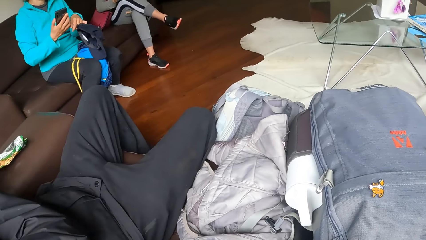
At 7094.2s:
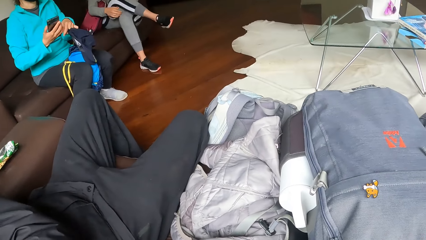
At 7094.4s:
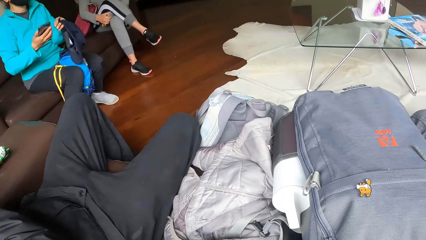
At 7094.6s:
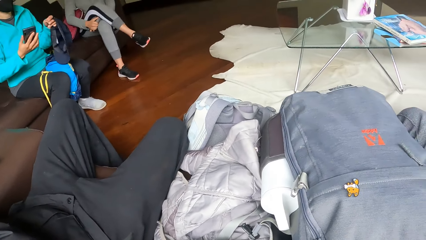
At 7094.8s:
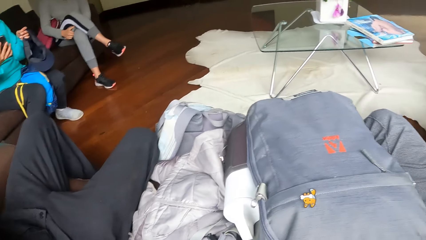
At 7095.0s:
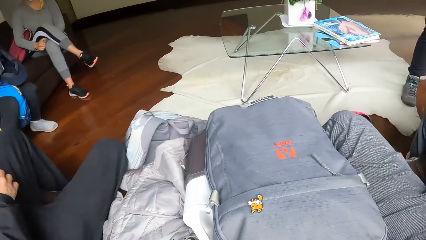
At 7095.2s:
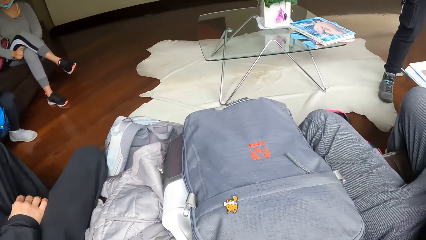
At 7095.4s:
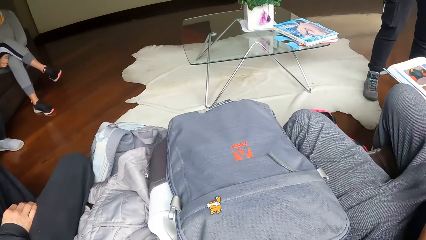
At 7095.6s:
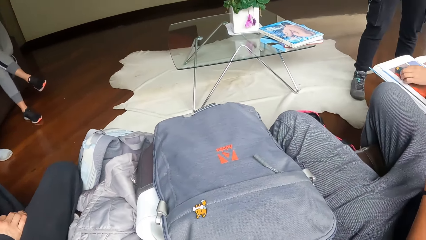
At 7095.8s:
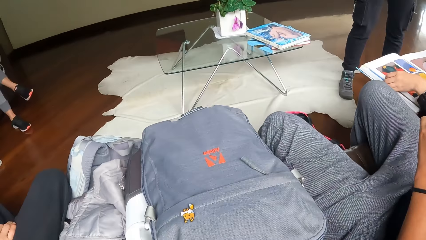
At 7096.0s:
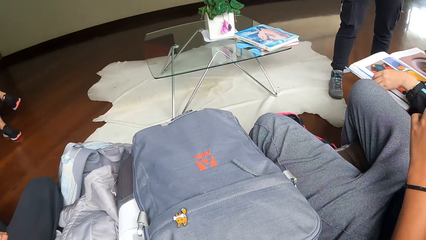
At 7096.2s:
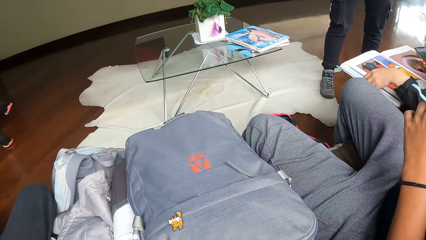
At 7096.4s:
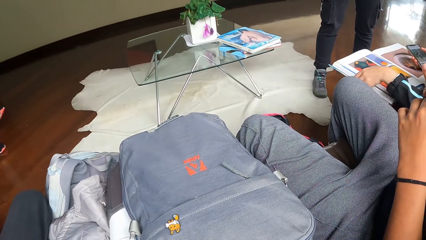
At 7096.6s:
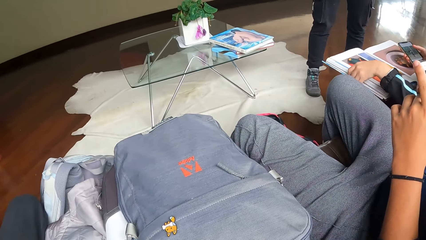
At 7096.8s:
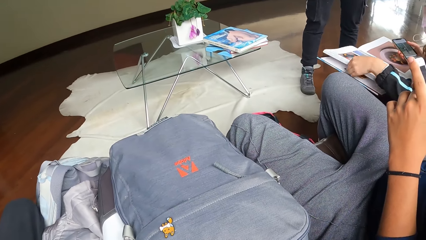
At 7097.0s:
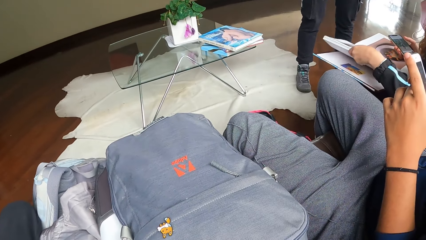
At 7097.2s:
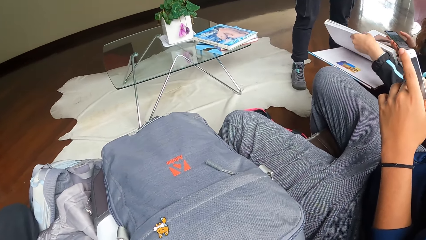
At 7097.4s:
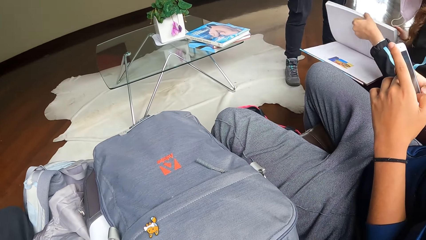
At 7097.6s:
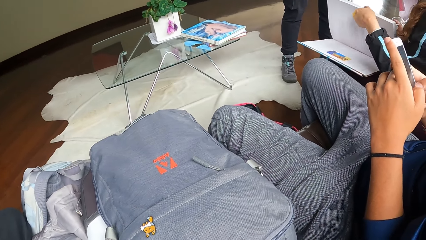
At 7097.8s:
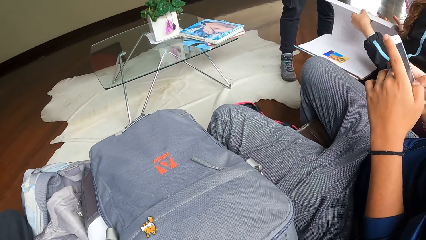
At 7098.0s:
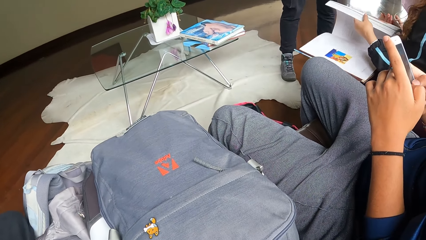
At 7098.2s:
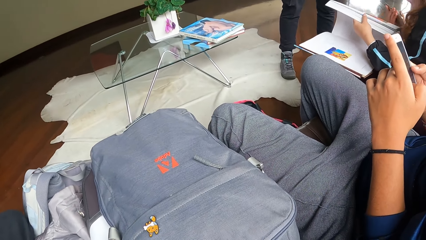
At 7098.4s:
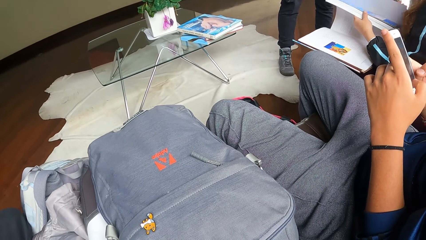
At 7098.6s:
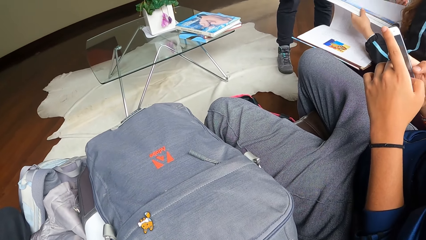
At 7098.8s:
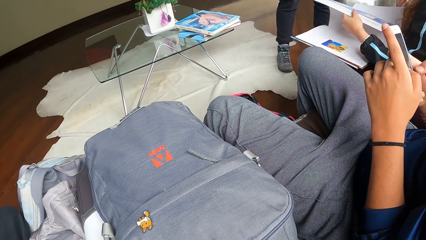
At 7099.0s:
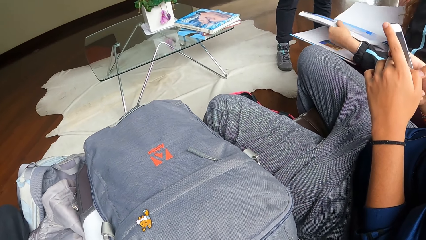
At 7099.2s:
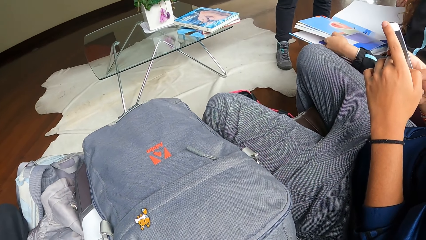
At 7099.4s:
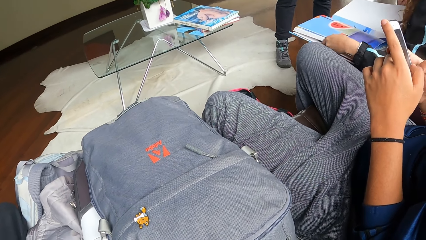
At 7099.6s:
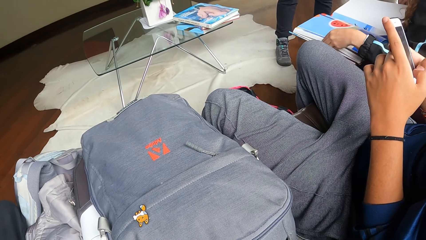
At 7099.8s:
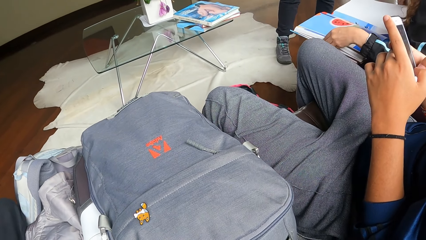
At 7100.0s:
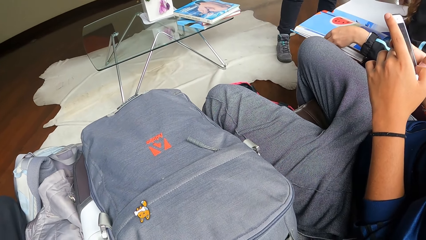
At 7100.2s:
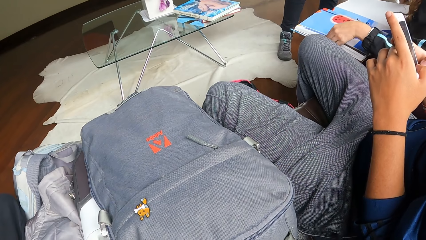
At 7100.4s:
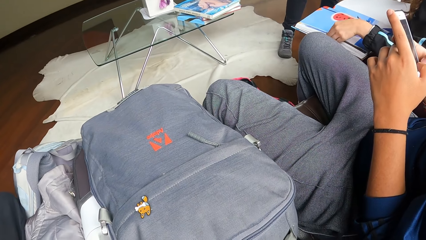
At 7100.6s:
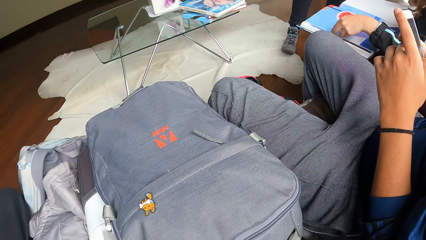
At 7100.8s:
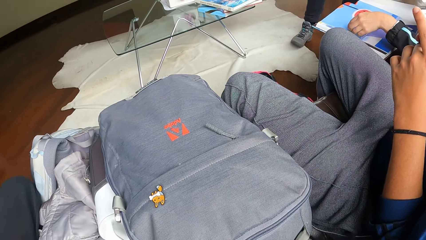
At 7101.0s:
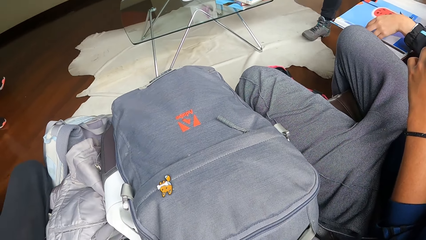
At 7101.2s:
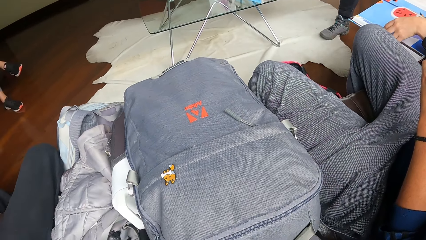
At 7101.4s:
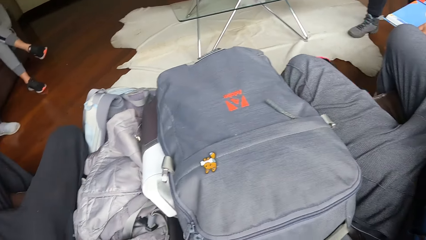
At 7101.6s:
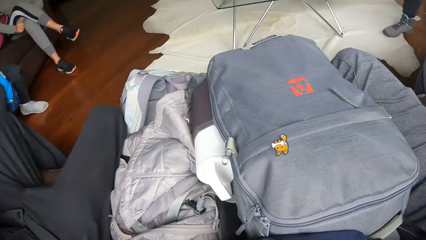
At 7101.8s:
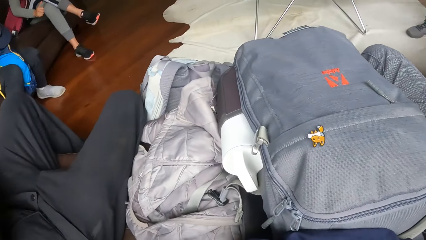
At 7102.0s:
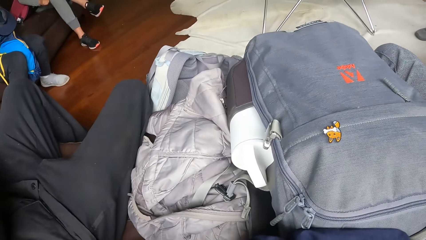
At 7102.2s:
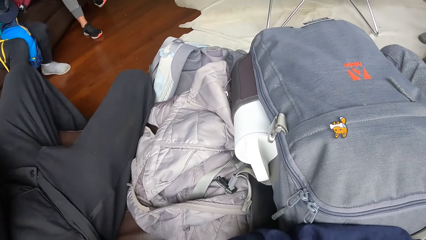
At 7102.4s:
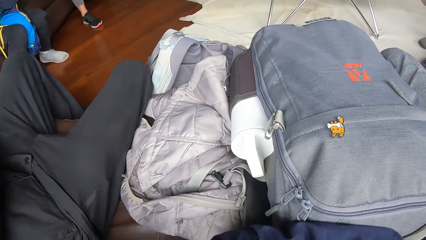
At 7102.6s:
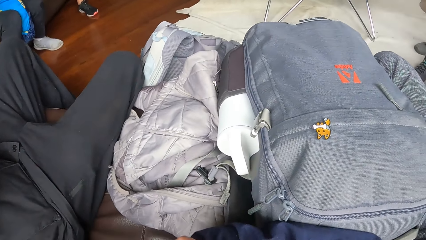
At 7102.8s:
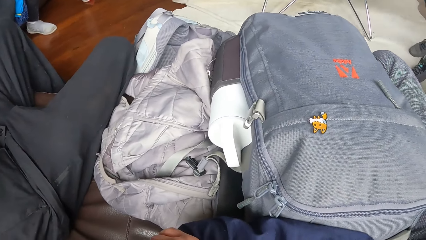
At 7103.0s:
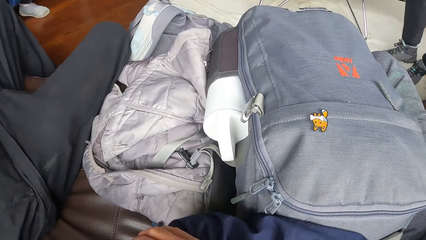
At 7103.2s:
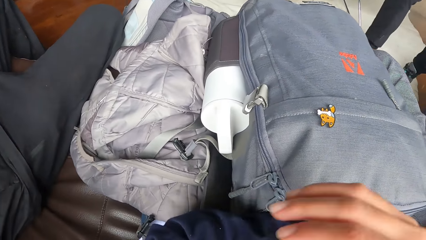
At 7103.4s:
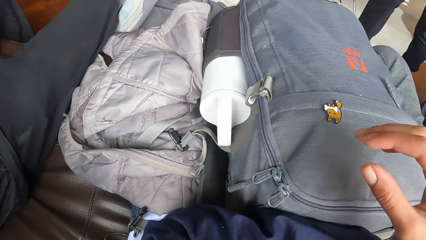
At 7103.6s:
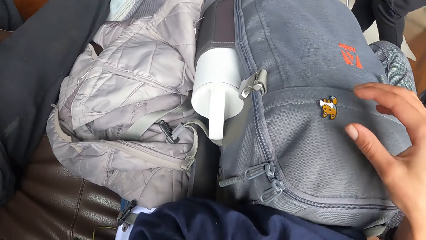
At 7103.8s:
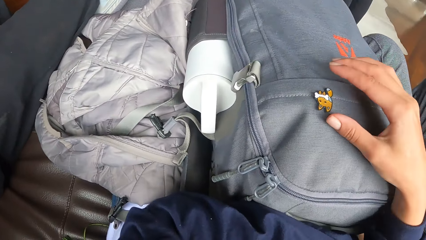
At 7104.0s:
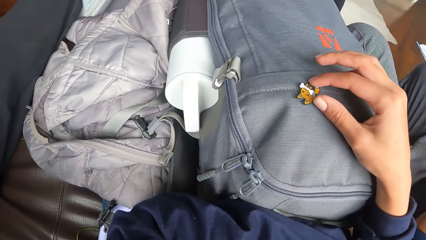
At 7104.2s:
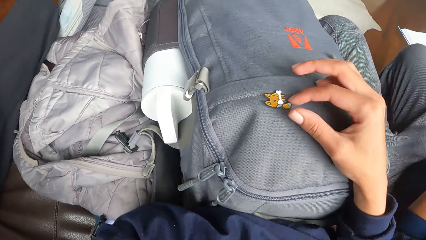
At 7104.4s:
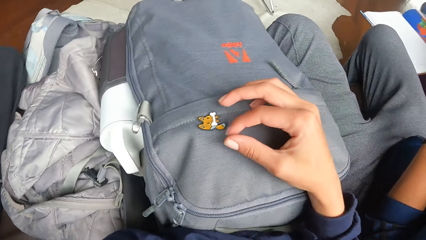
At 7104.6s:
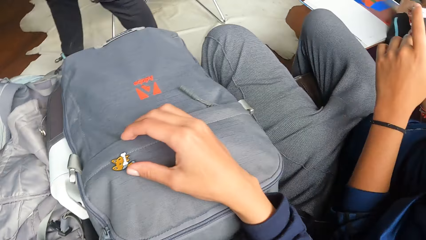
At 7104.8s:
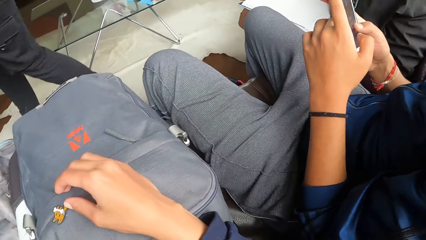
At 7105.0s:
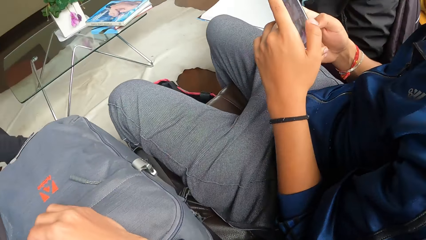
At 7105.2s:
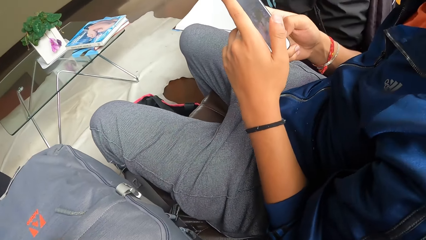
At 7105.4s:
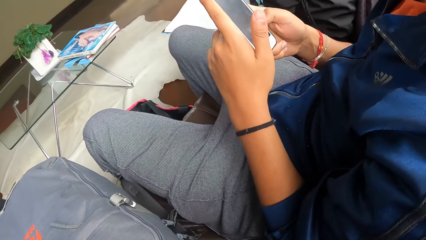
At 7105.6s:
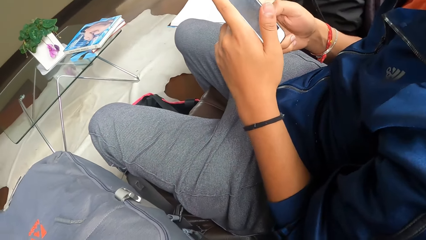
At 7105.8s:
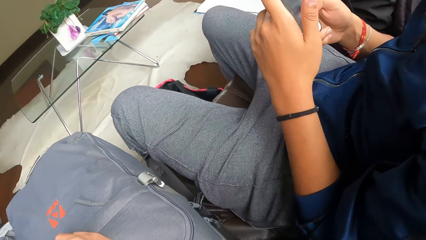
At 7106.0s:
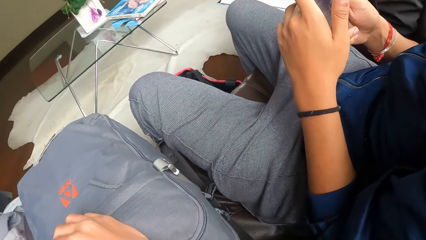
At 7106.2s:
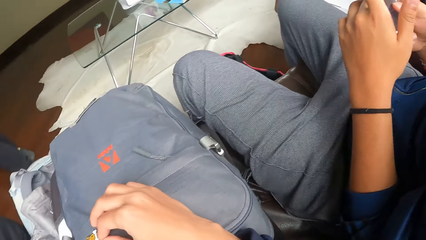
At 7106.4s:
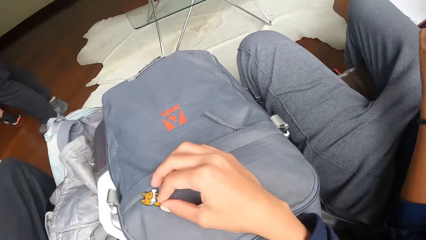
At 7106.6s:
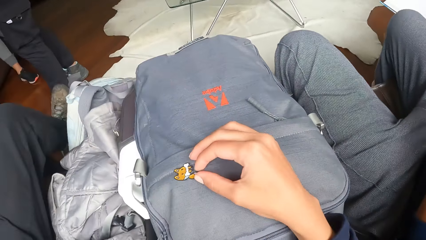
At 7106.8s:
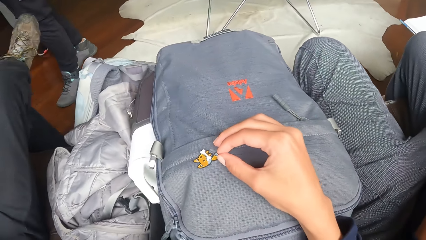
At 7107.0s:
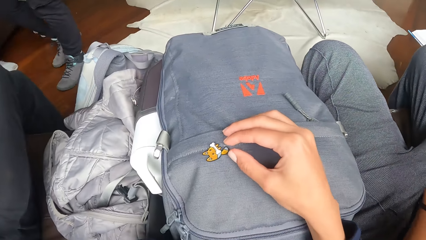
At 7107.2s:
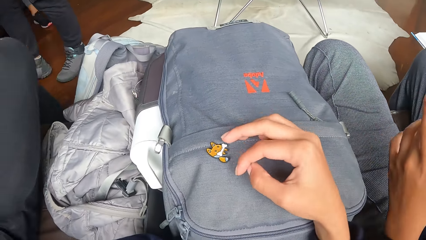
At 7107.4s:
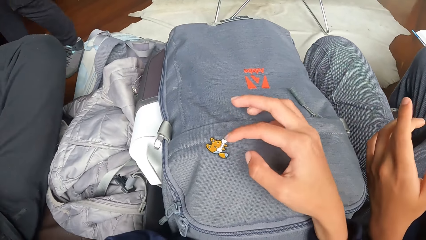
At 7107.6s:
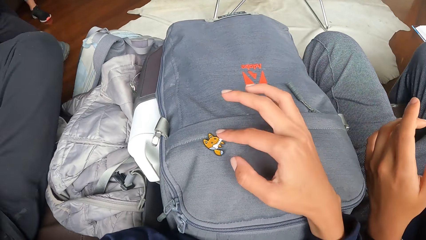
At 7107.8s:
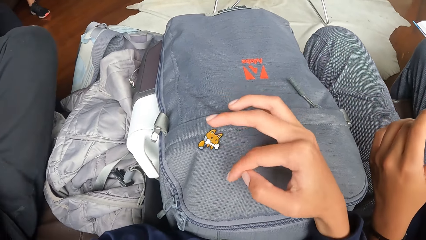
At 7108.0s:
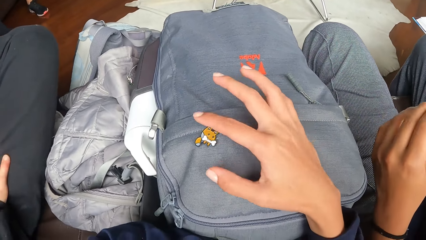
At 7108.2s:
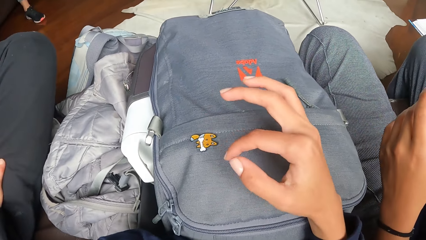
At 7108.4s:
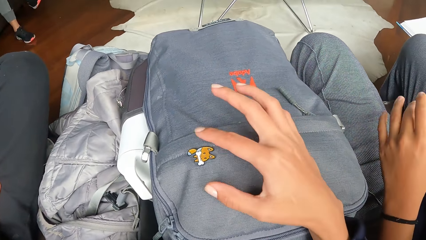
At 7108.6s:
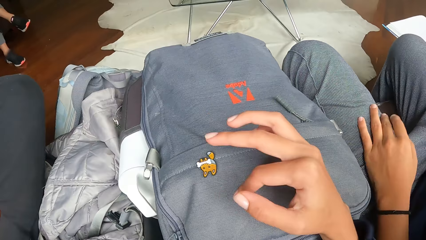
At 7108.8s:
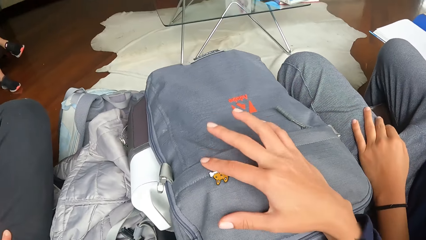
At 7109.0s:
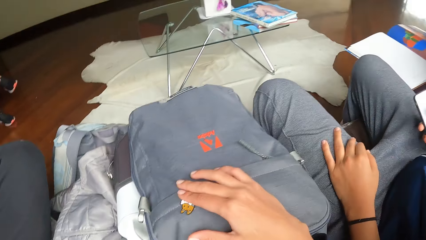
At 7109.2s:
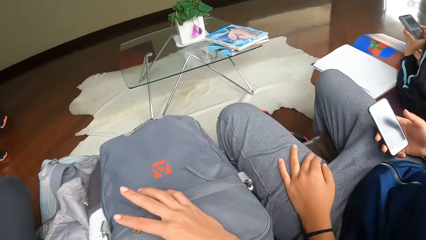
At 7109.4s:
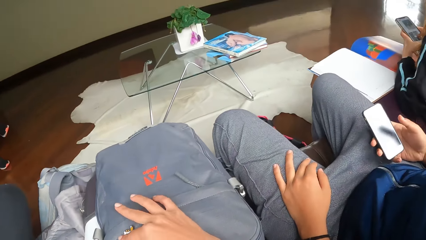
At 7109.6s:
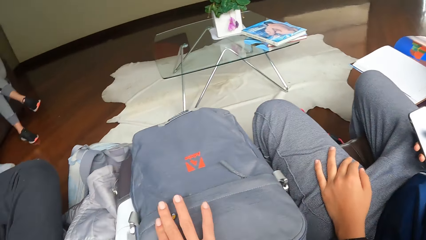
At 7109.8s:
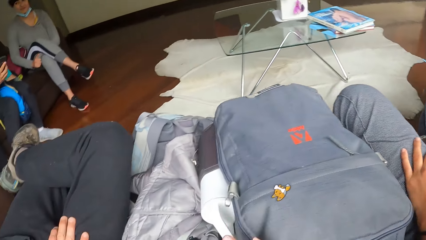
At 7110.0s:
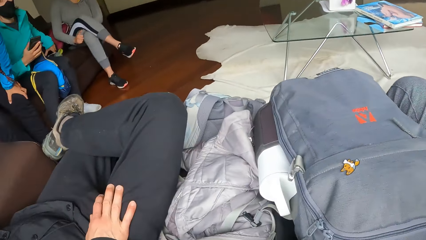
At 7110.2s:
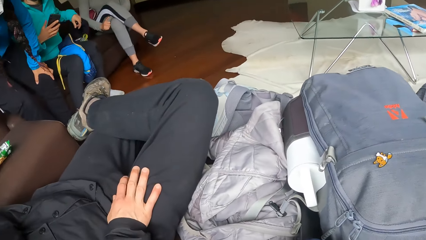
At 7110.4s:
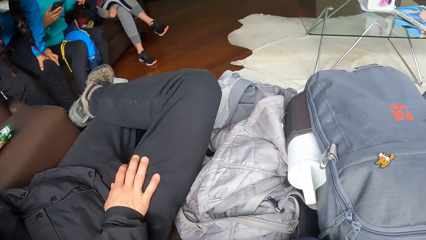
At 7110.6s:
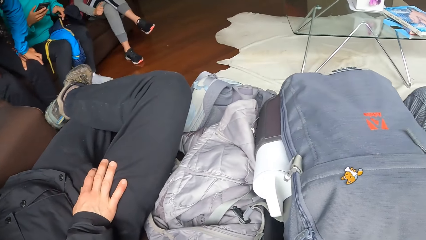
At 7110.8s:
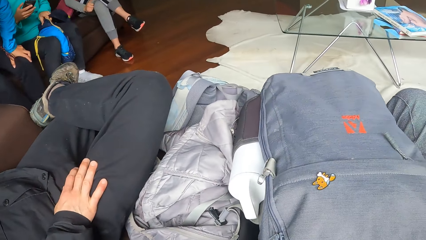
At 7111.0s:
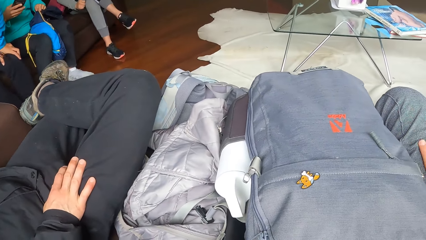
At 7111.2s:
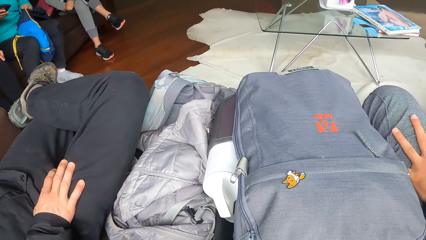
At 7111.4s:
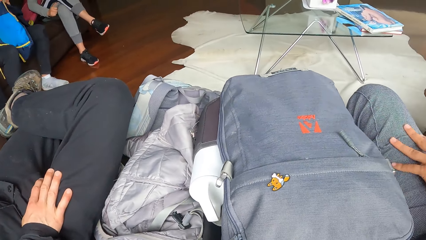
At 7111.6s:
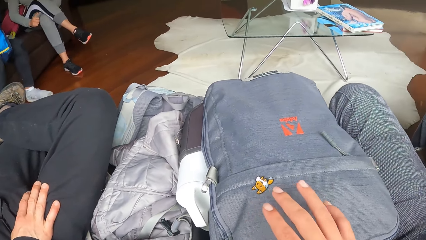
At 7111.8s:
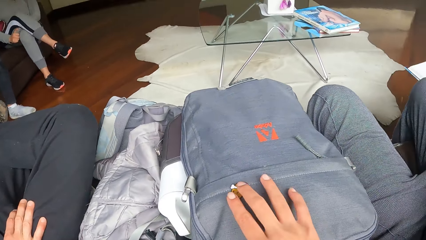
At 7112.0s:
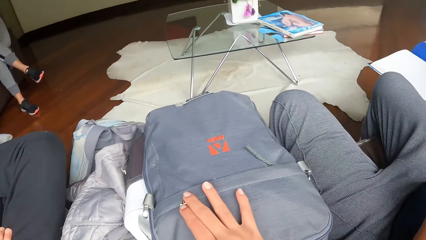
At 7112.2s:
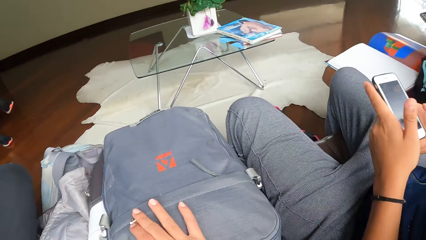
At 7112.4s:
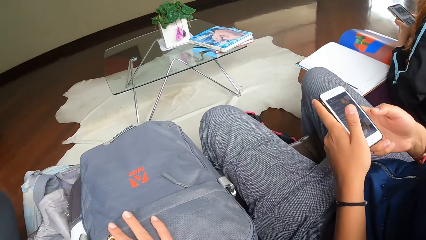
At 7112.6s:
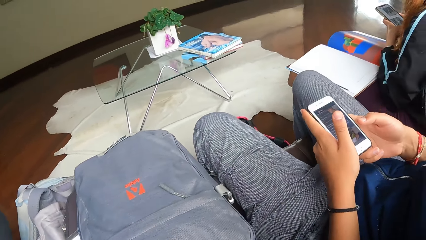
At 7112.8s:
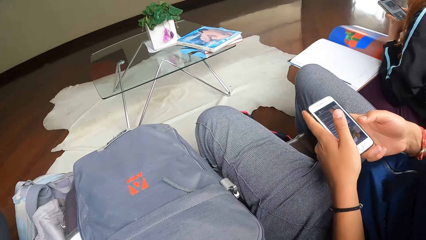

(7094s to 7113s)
The woman opens a book with her left hand. A person uses his phone. The camera wearer looks around. He touches his bag with his right hand. He interacts with the man.
